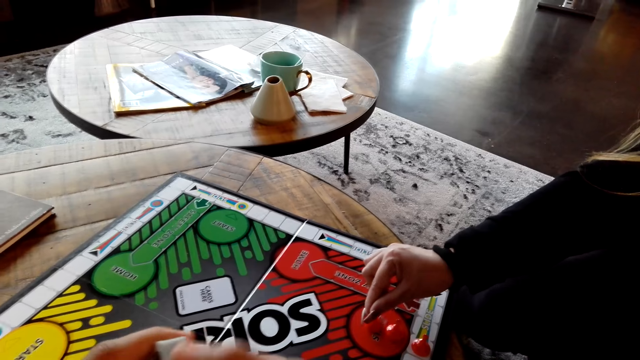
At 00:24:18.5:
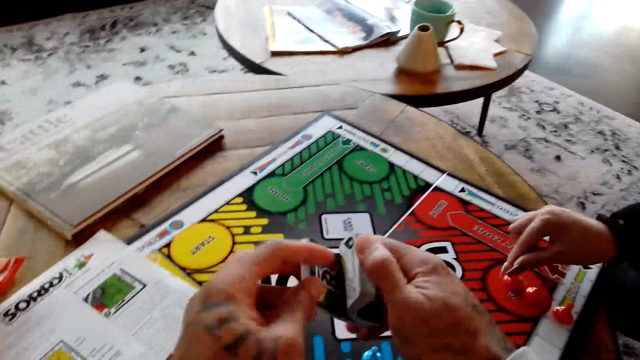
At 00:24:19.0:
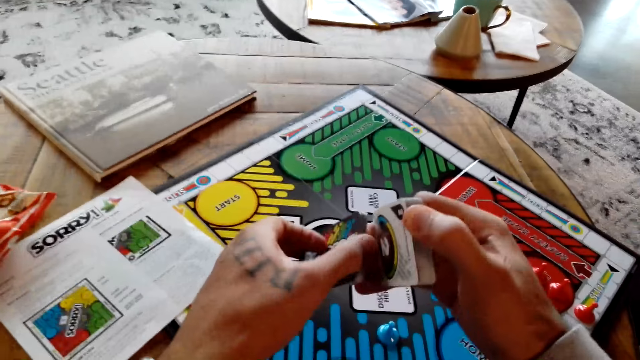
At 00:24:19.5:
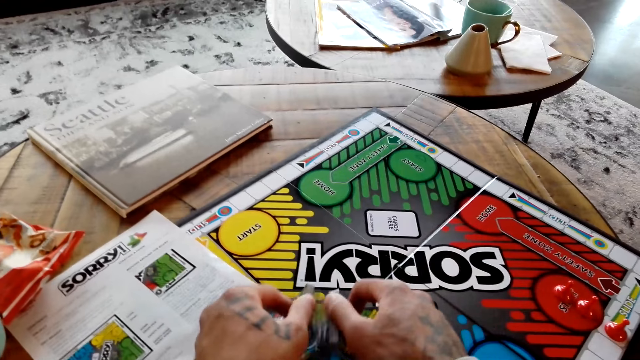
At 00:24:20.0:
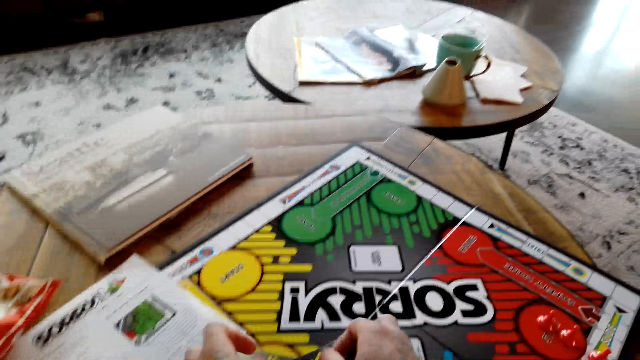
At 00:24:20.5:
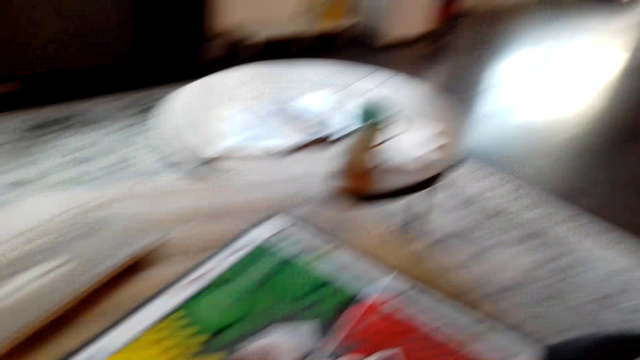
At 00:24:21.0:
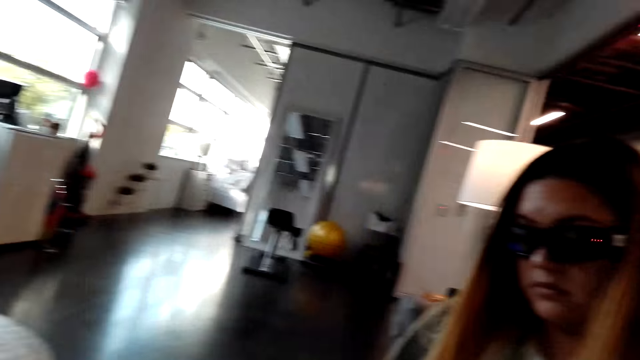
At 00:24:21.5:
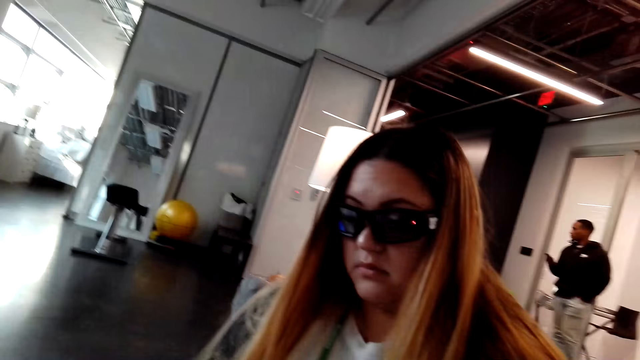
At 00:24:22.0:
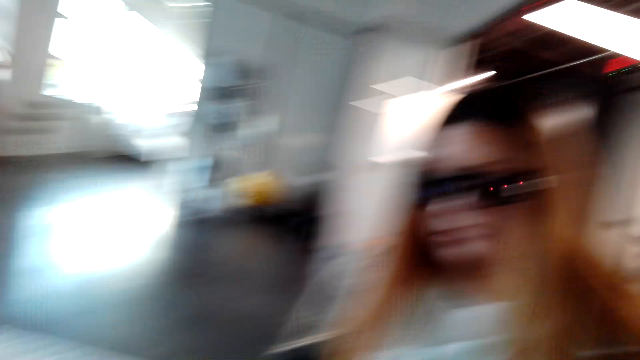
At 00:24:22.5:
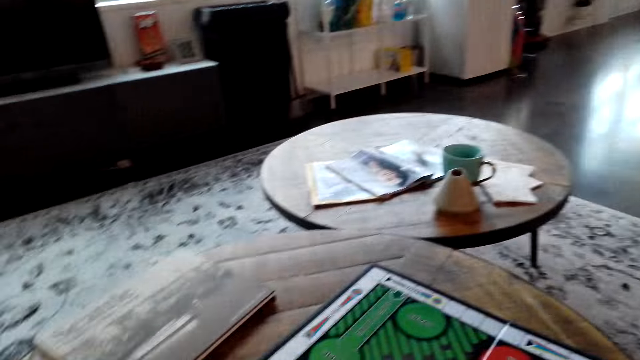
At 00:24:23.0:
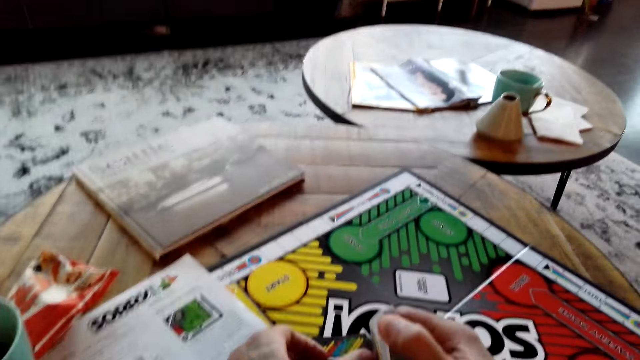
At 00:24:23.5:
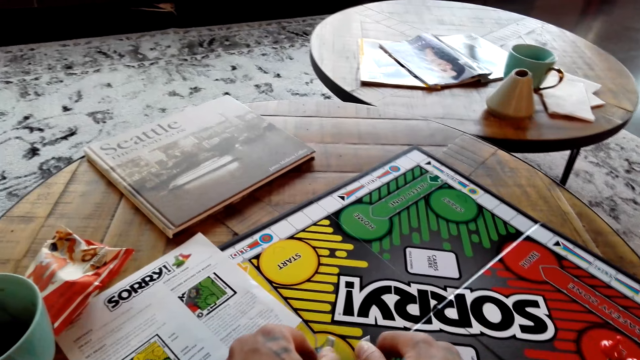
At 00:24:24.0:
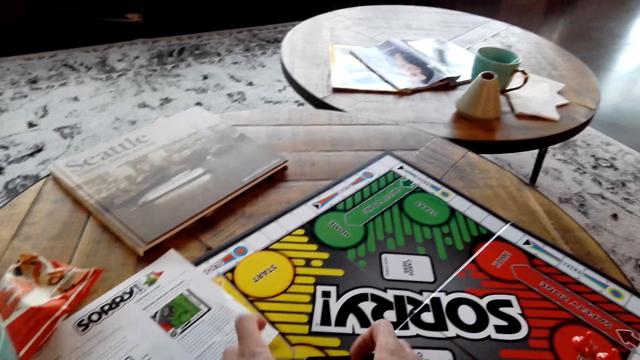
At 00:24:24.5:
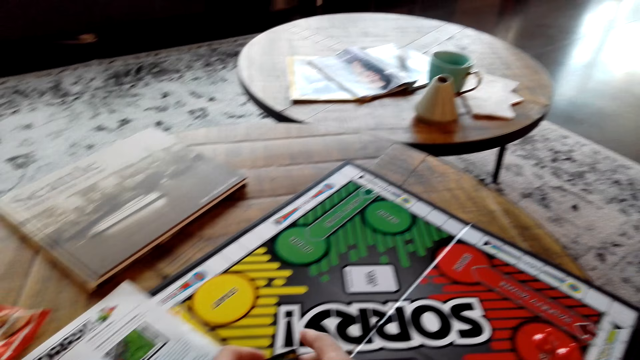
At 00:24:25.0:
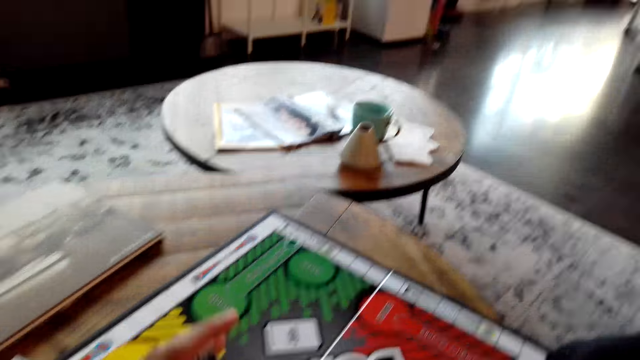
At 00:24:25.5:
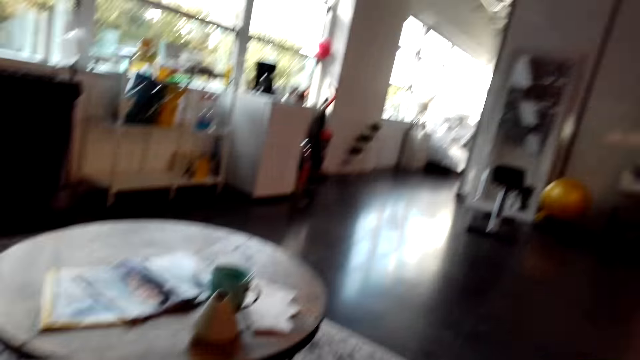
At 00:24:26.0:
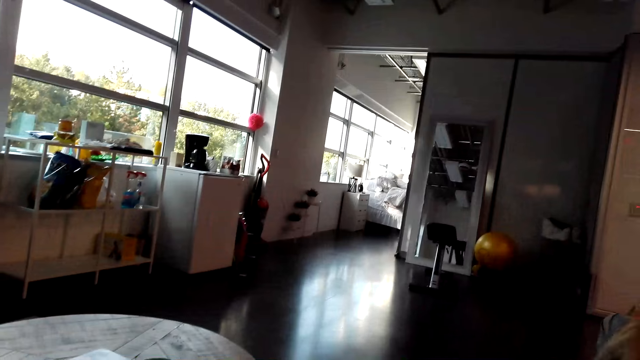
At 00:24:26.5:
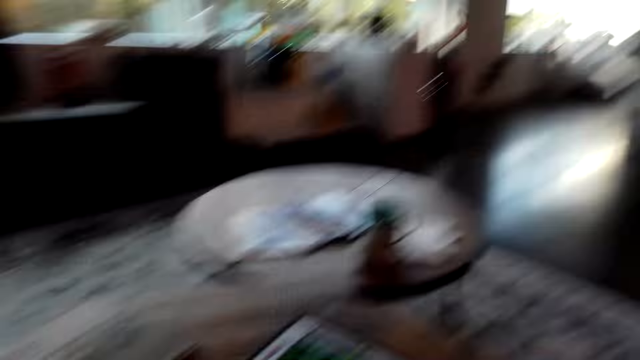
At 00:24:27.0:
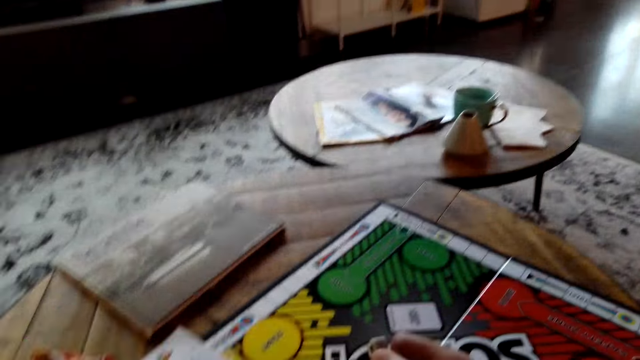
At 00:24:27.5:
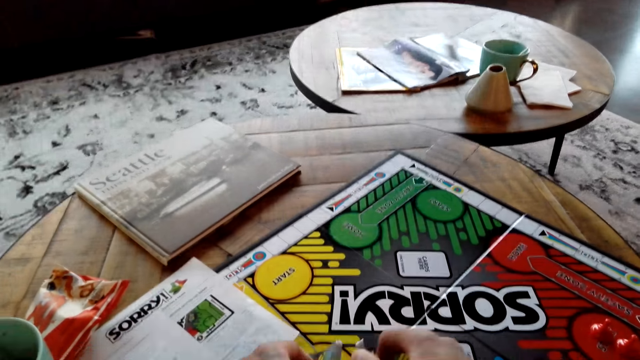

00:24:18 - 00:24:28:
The camera wearer holds a board game card on his hands.

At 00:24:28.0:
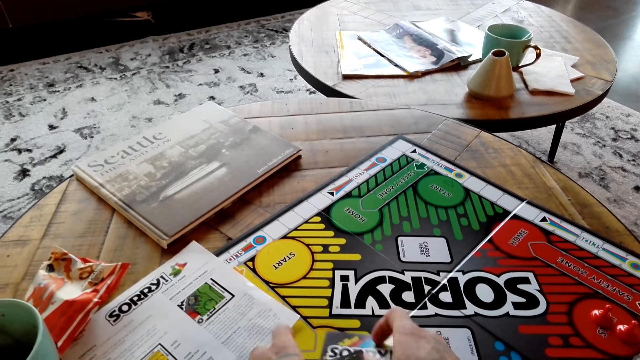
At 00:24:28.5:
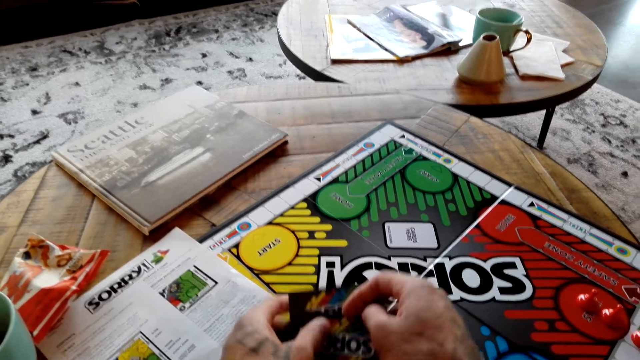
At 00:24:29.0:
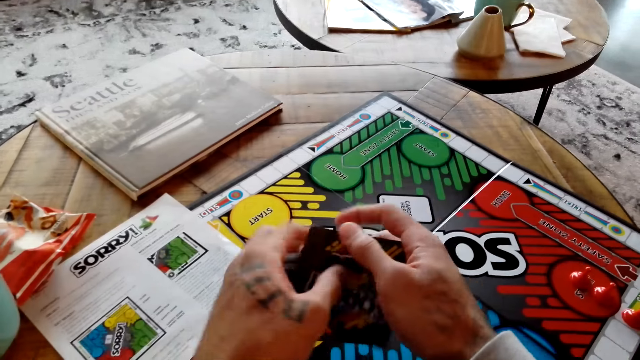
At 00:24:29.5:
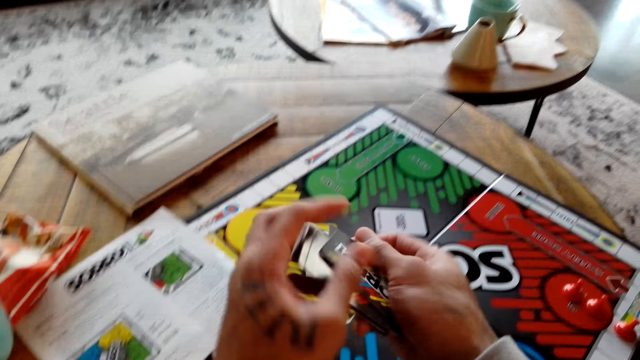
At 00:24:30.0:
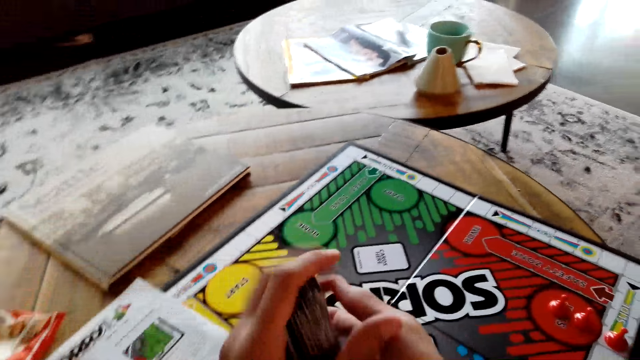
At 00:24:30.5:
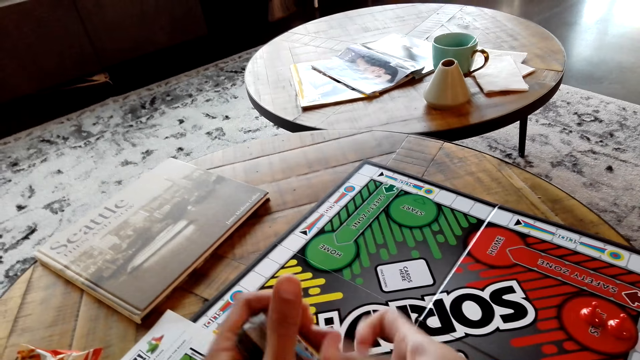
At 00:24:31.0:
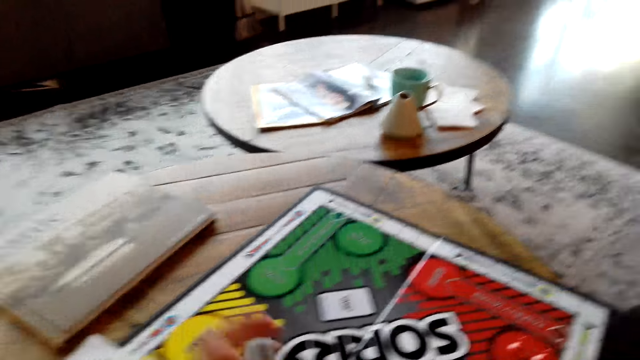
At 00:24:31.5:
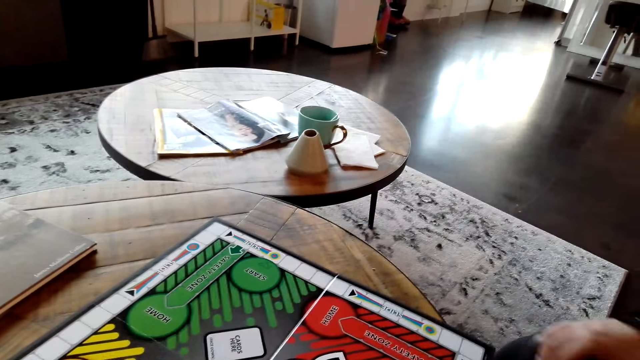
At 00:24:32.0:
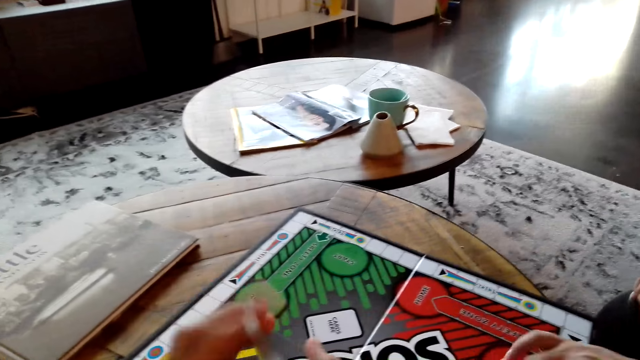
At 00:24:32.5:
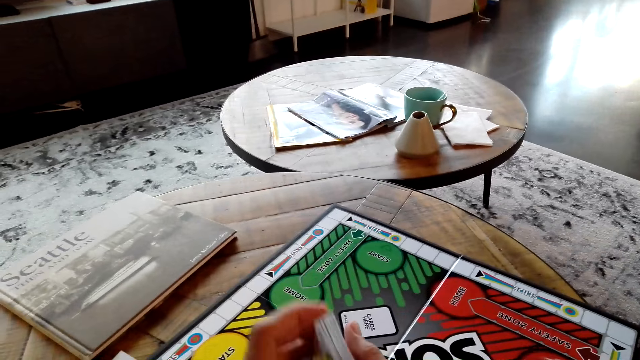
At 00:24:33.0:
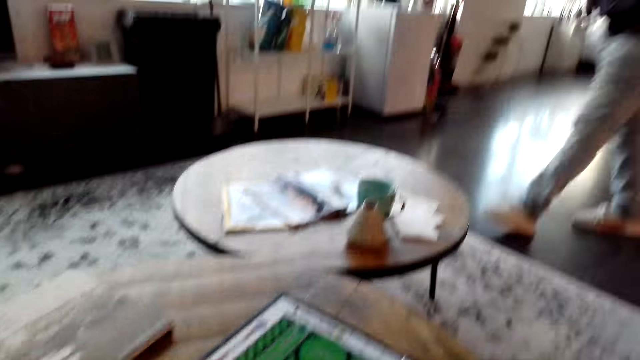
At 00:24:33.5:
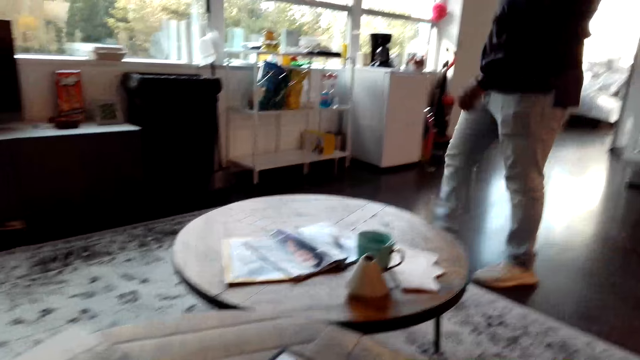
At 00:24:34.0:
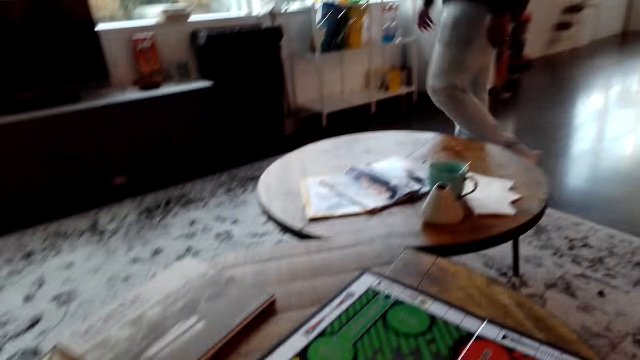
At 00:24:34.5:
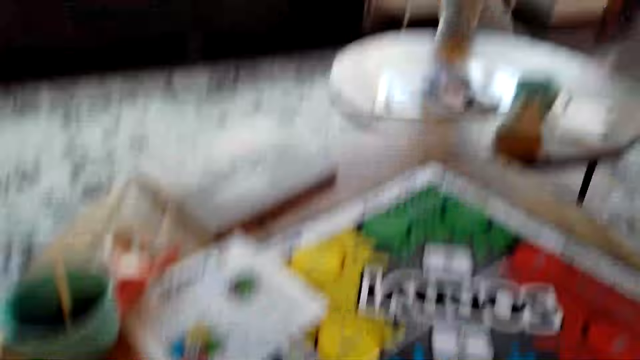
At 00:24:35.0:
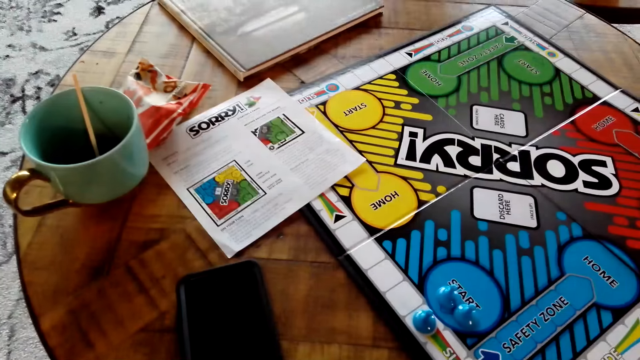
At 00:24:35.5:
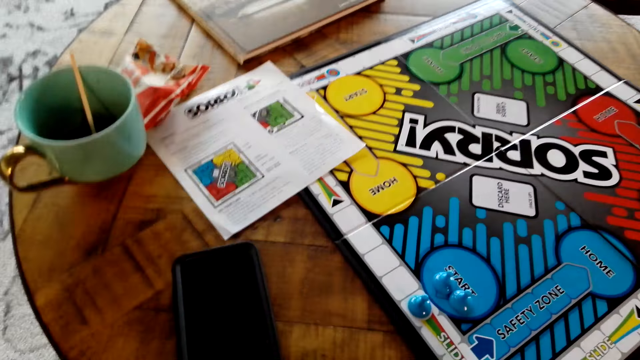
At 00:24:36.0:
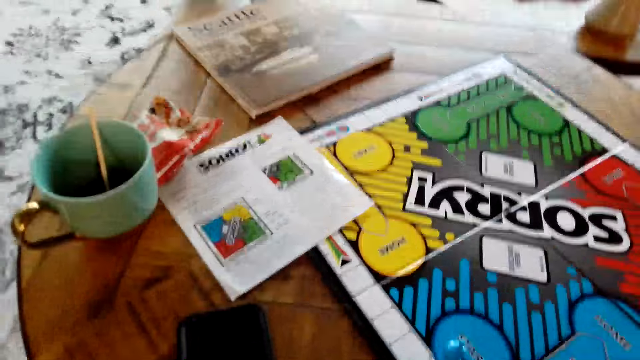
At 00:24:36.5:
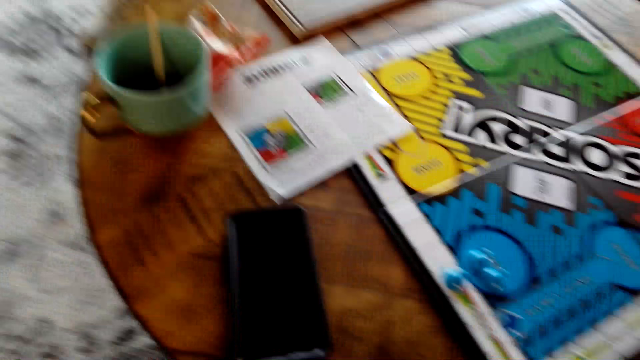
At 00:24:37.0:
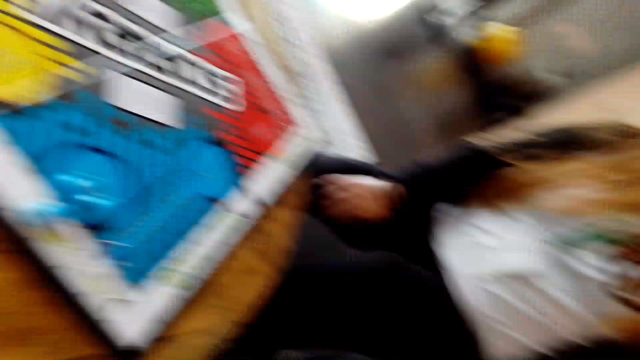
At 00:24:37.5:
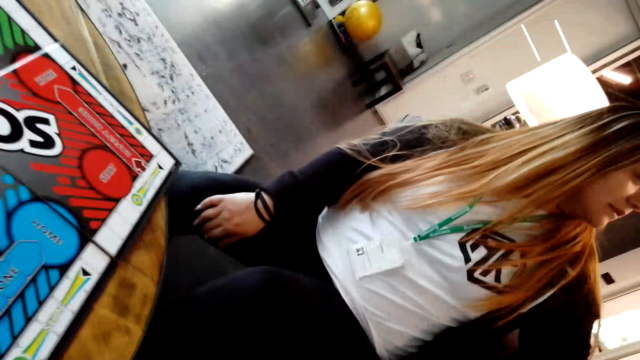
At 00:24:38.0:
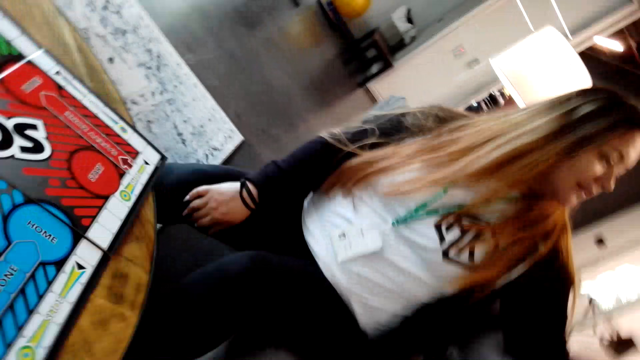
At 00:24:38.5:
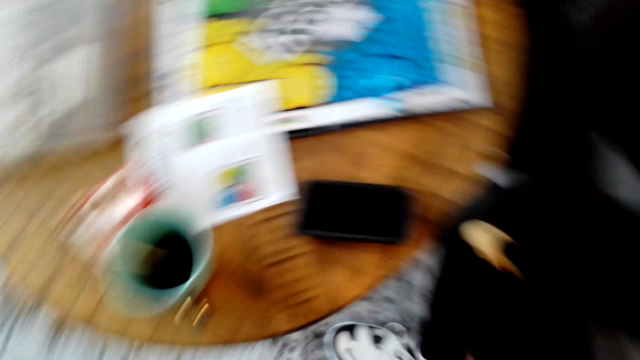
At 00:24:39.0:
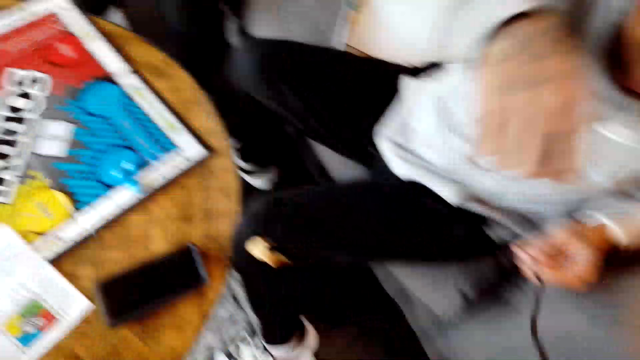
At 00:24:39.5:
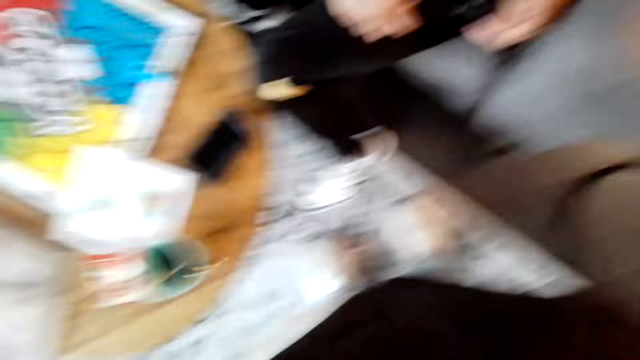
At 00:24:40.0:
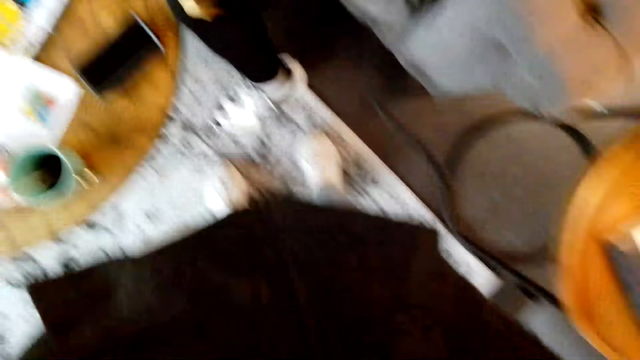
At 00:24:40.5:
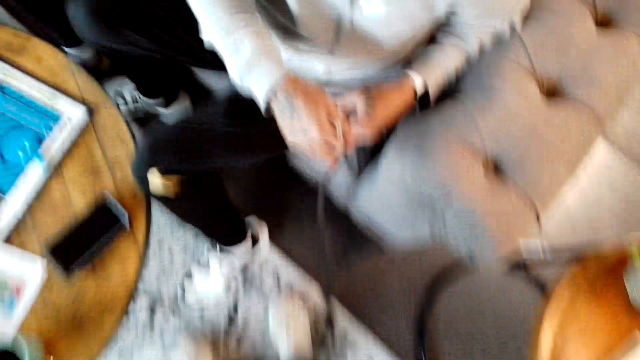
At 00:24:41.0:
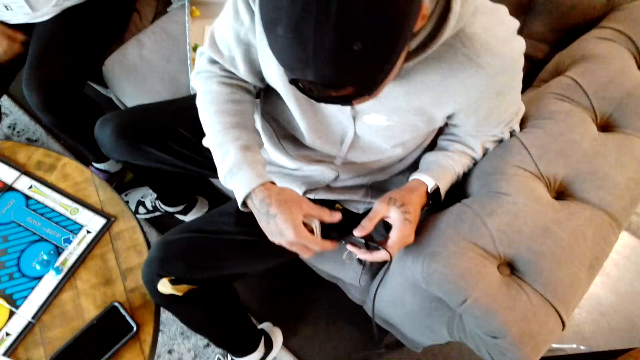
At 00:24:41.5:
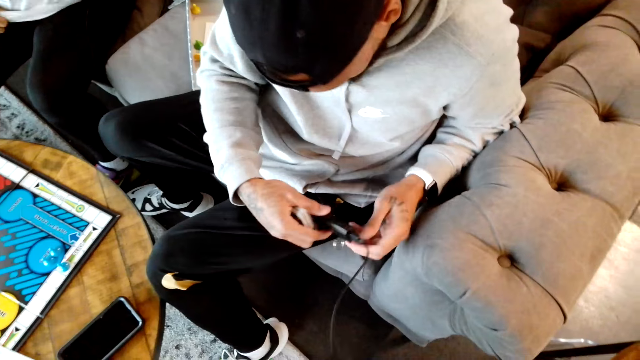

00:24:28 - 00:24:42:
The camera wearer shuffles the card. A man holds a phone charger on his hands.
